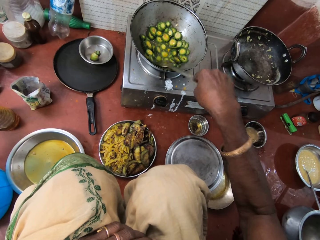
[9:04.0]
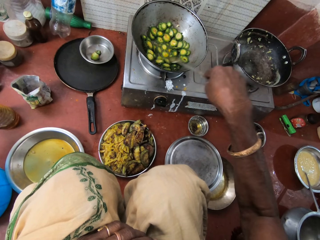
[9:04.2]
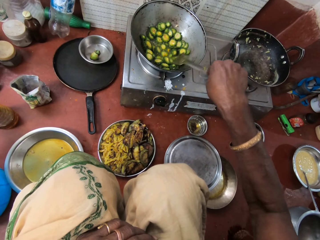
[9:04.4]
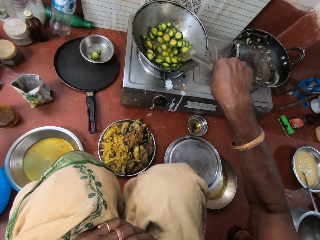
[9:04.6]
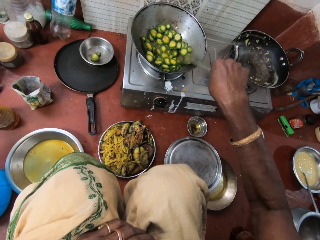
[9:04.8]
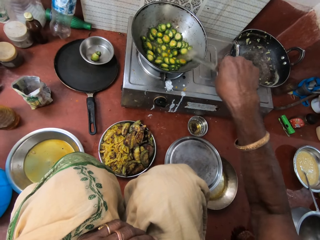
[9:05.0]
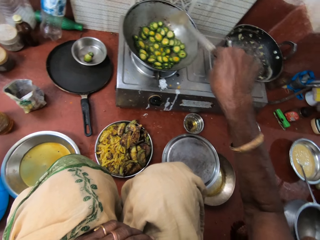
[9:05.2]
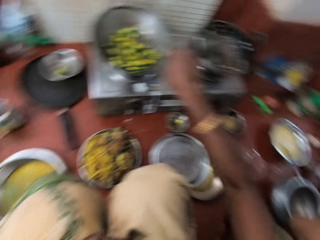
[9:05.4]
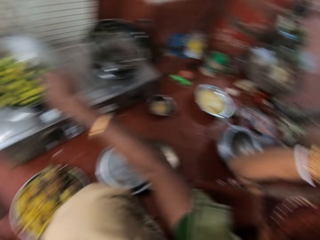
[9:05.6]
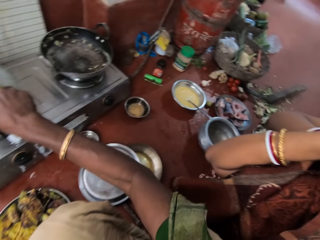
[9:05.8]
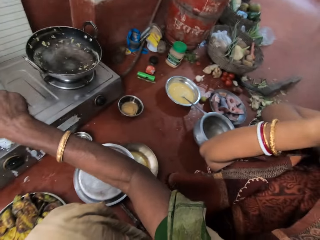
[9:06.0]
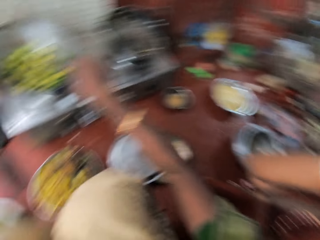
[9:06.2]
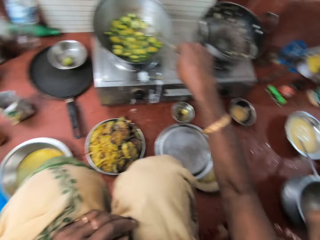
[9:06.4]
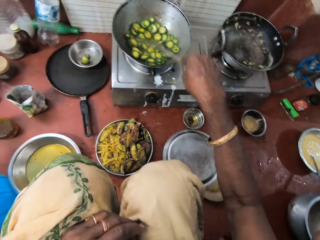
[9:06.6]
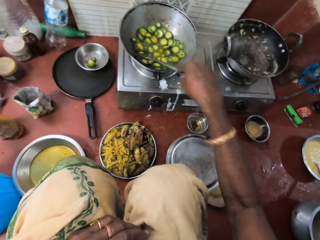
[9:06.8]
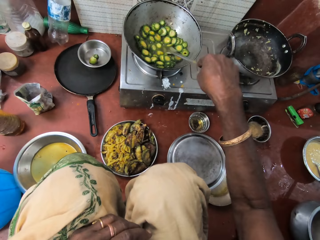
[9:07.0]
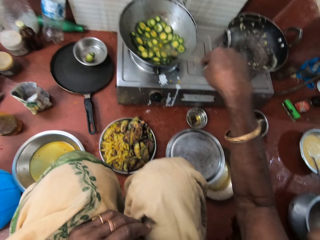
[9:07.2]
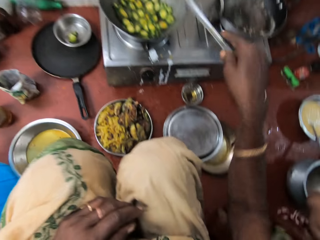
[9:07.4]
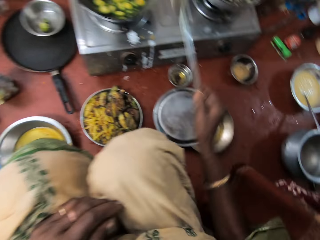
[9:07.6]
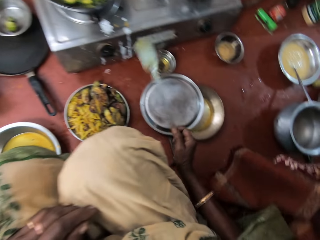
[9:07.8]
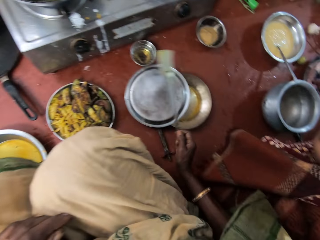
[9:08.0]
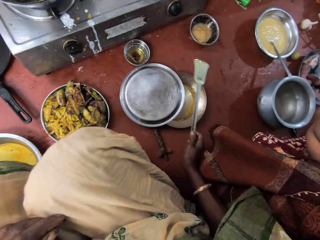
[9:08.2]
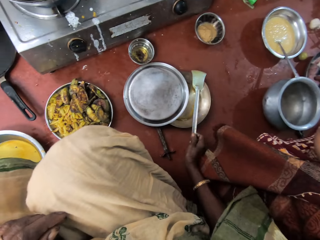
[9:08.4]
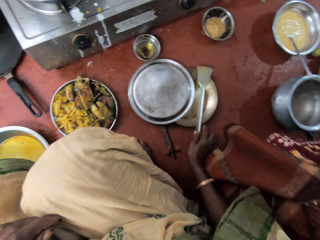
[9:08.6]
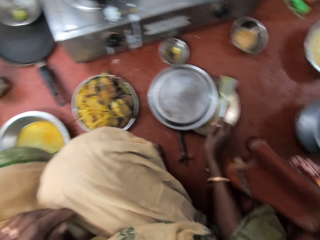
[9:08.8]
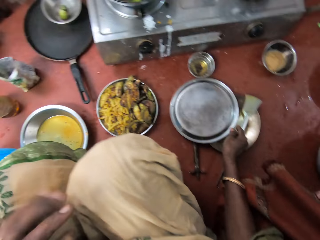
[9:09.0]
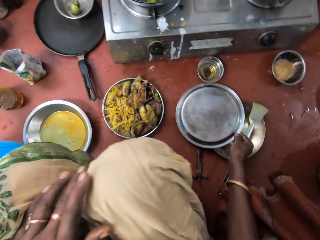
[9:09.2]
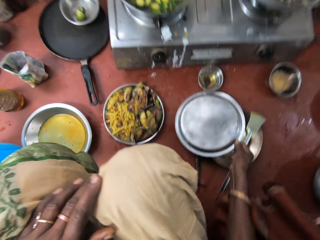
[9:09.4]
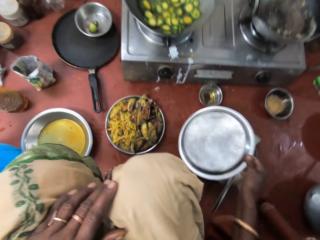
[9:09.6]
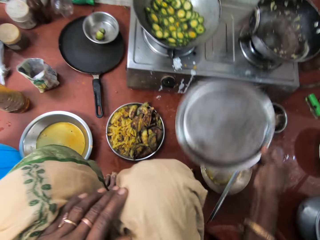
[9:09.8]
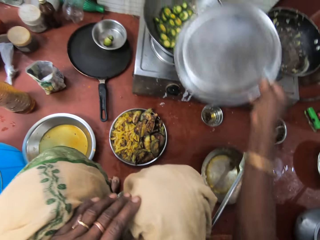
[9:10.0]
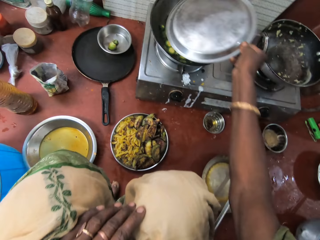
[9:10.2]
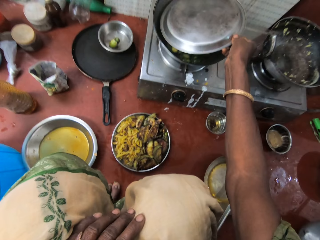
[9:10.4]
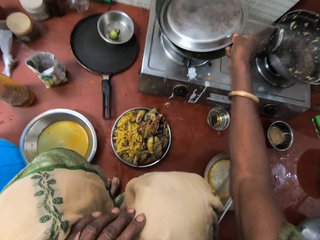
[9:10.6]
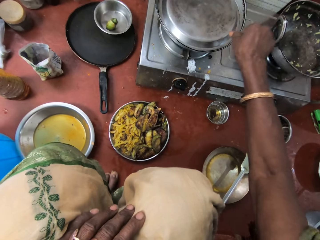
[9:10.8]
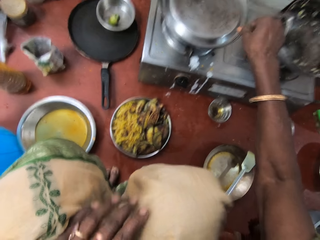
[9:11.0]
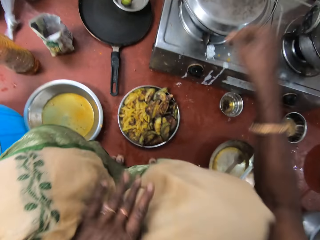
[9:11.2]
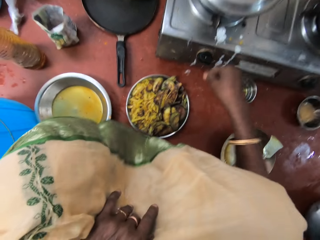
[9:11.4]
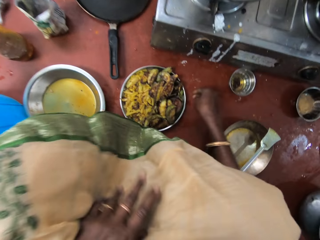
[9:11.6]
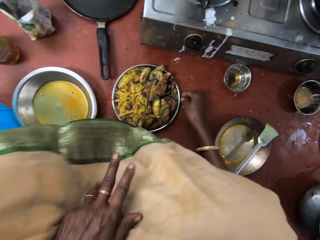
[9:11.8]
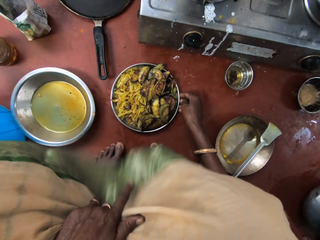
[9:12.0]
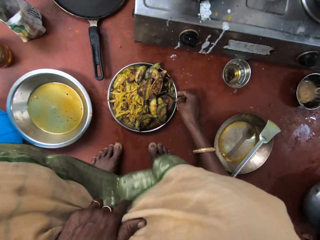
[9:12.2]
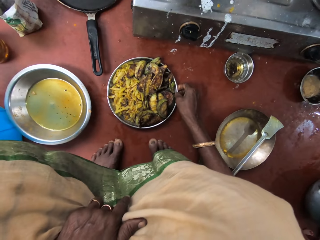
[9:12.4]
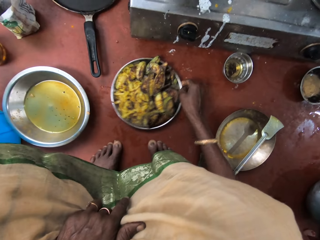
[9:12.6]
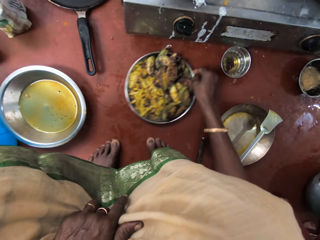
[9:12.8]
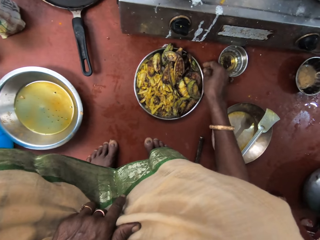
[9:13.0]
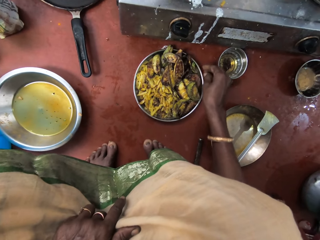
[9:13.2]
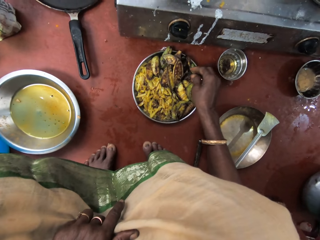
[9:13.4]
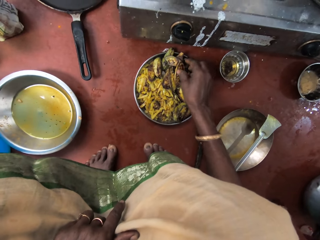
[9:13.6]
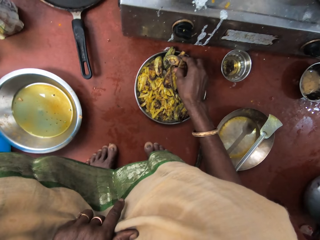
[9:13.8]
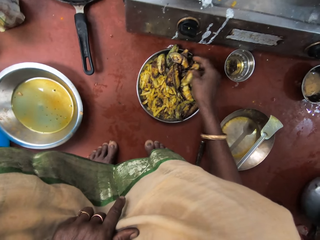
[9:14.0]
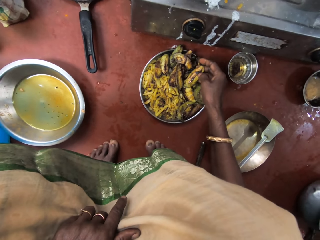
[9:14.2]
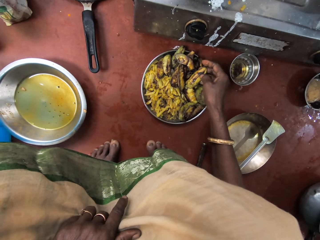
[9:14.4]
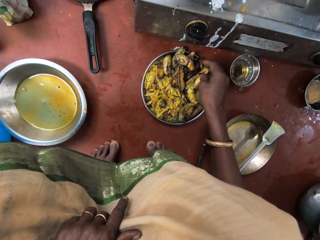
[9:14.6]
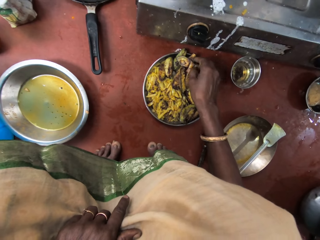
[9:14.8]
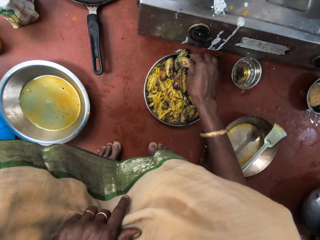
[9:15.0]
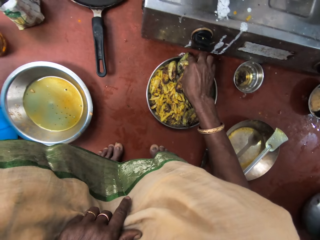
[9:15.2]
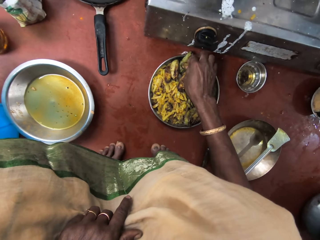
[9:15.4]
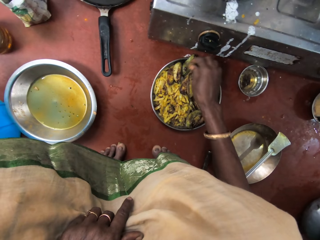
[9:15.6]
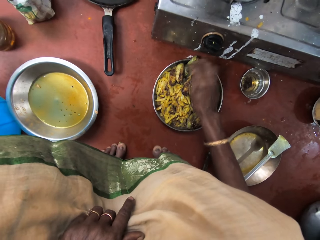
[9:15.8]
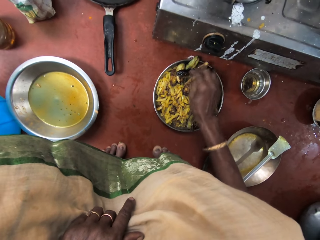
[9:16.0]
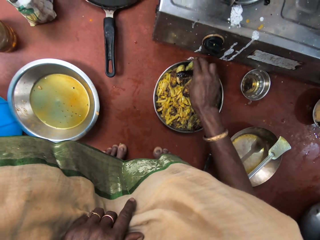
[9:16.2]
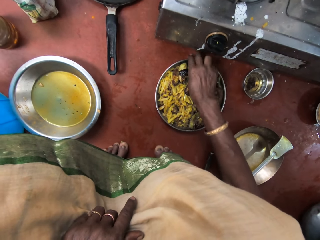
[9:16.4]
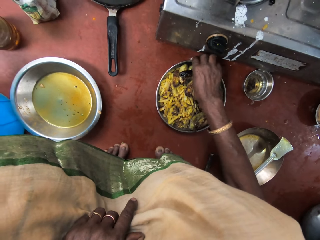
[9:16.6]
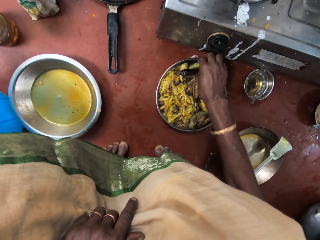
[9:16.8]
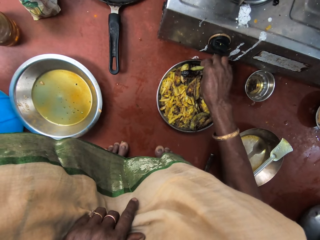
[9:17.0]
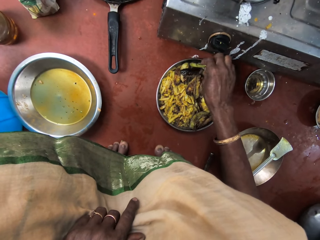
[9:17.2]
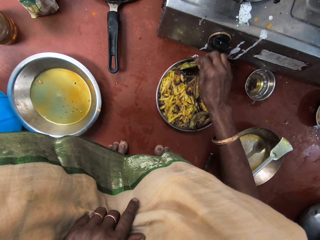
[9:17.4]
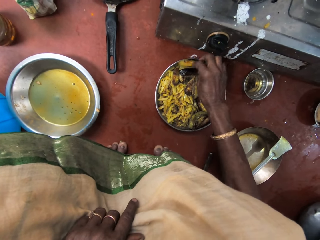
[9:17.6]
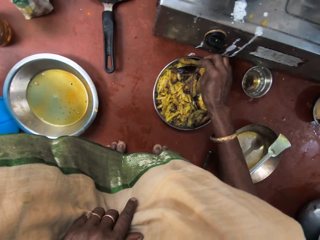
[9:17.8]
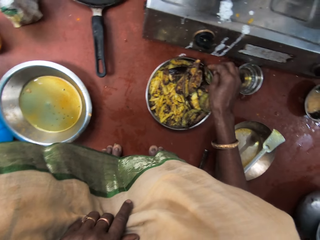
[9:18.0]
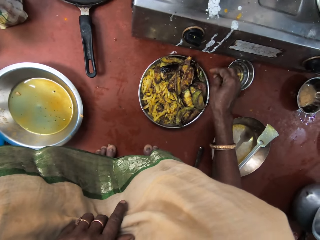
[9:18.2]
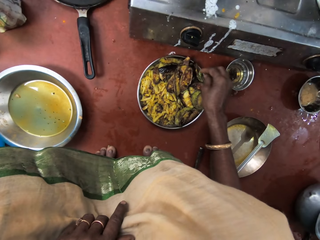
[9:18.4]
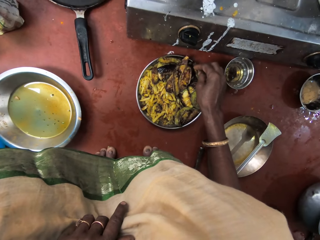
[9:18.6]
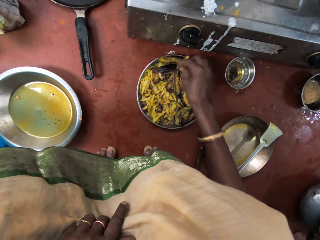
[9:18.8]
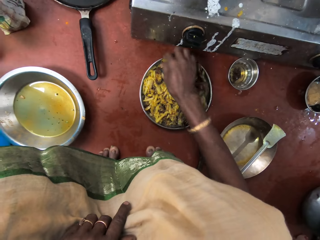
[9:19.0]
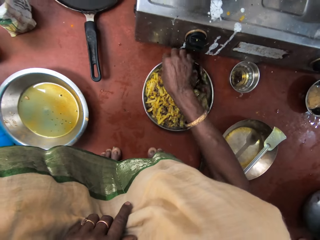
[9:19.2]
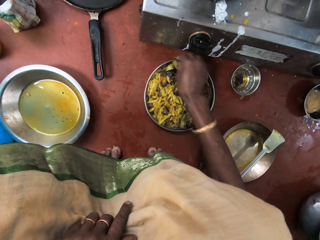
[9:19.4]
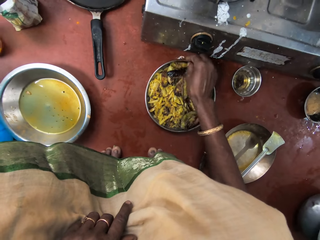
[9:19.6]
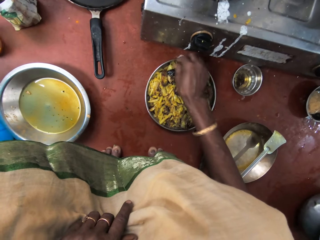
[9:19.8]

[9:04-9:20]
The camera wearer places the turner spoon on another pan on the floor with her right hand. She picks up the pan cover from the floor with her right hand. She places the pan cover on the pan with her left hand. She moves the stainless steel plate with vegetables on the floor with her right hand. She touches the vegetables inside the stainless steel plate with her right hand.

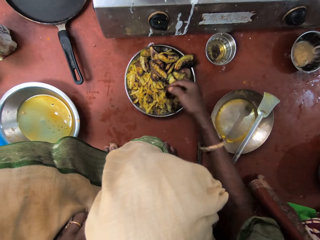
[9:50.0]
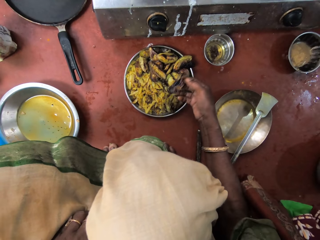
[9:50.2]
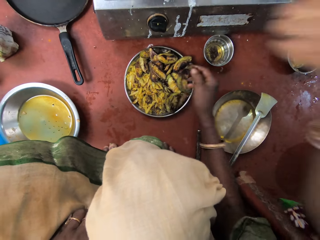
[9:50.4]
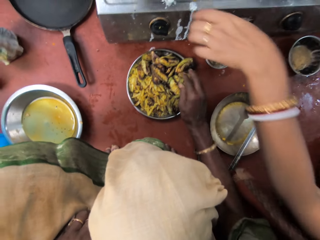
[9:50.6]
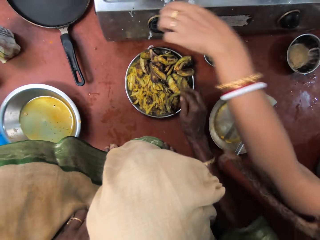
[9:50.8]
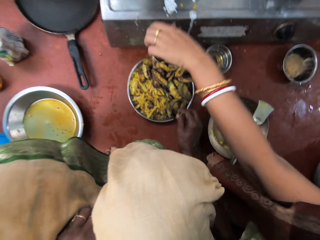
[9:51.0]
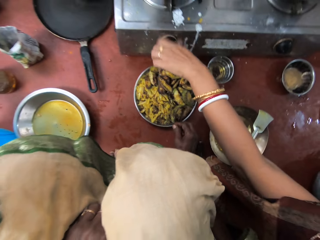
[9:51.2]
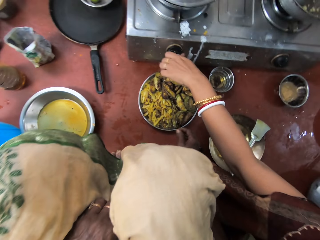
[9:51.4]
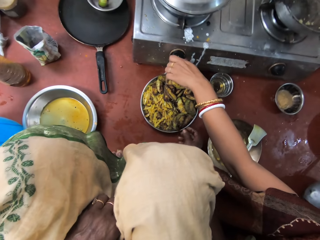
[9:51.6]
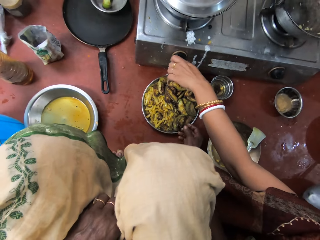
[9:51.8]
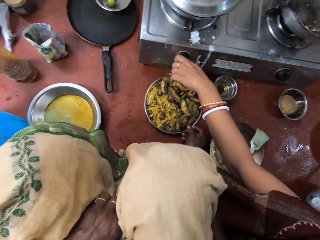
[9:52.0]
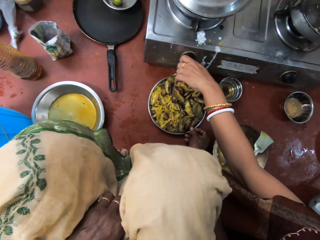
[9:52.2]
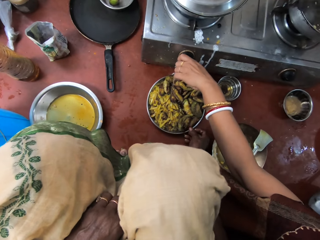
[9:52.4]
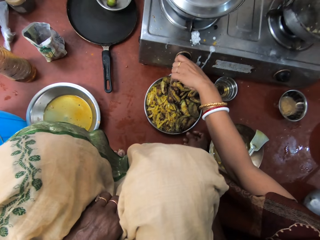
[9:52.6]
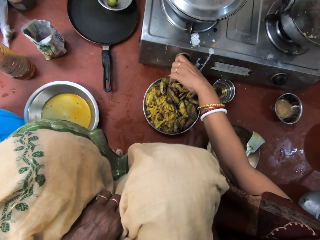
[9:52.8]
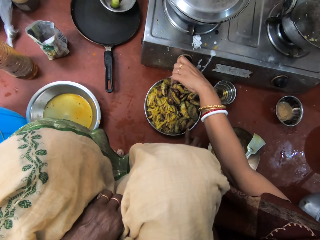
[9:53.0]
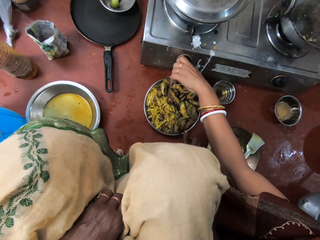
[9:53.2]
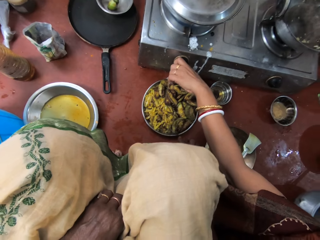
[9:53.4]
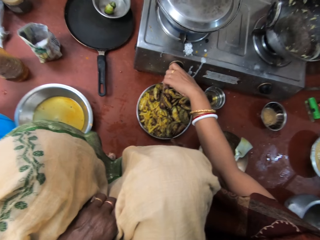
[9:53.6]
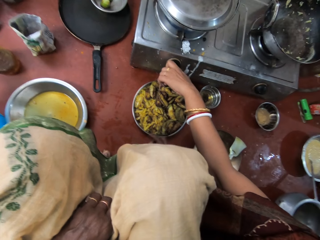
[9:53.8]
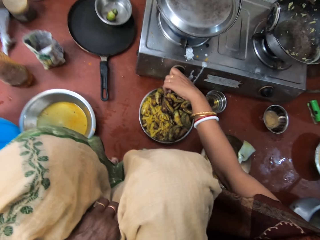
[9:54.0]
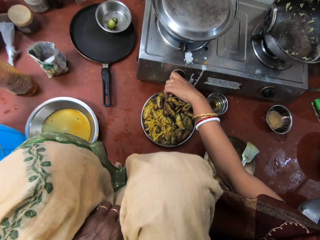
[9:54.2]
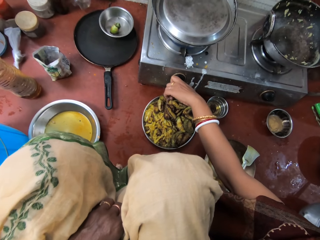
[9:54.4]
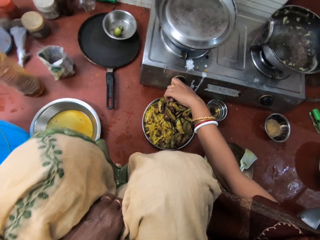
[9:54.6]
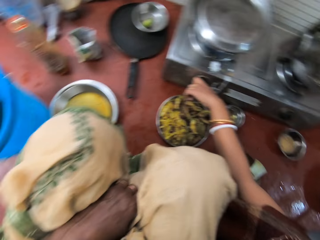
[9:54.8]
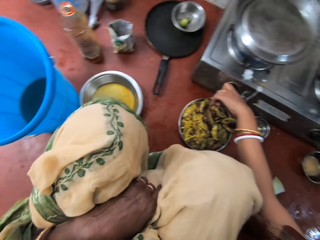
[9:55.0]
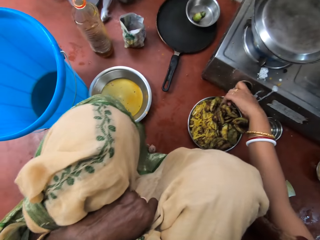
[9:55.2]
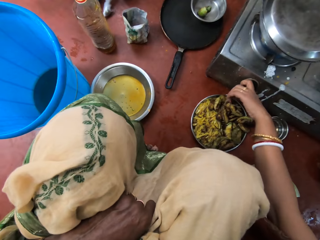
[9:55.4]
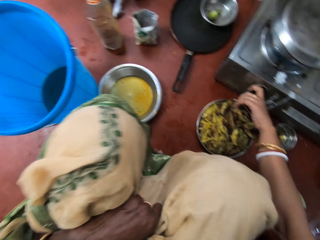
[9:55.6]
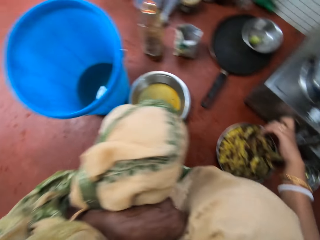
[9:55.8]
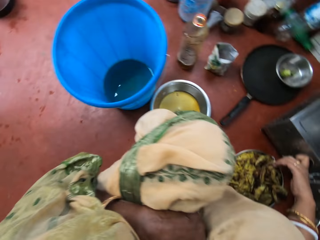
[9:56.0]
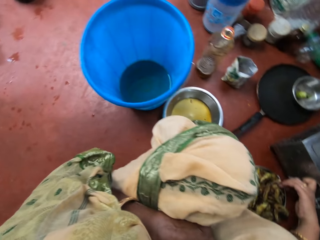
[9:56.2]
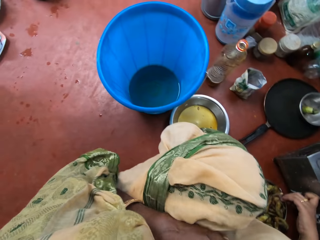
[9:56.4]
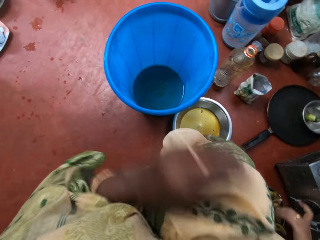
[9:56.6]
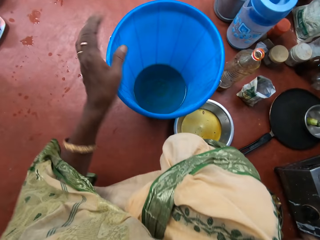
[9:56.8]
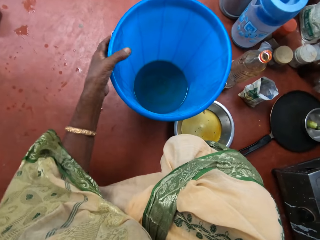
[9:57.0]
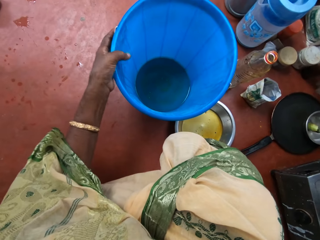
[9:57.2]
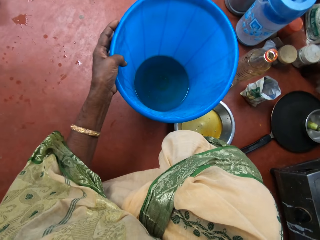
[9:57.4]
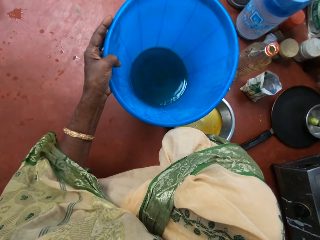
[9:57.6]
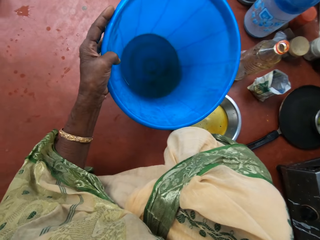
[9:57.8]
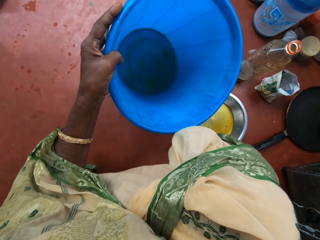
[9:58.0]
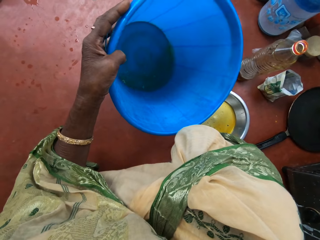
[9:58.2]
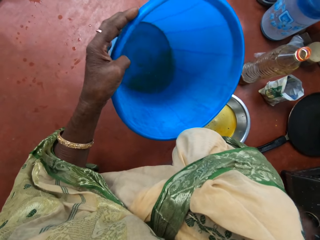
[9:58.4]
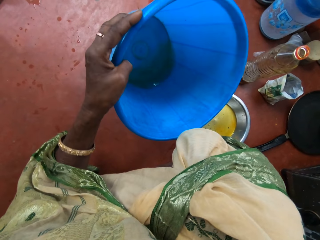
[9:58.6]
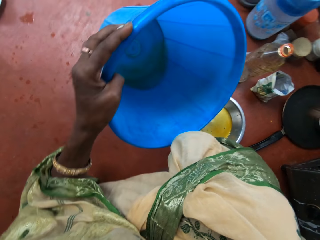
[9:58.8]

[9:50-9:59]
A woman adjusts the cooker switch with her left hand. The camera wearer picks up a bucket from the floor with her left hand.
